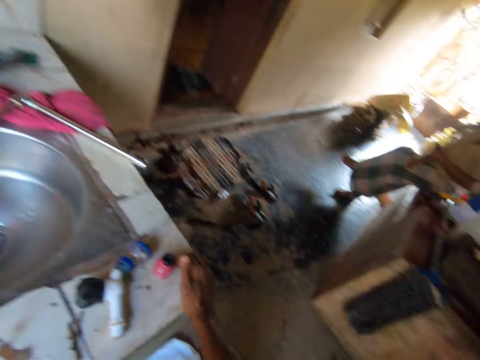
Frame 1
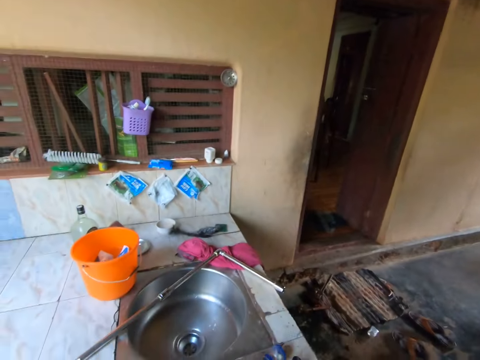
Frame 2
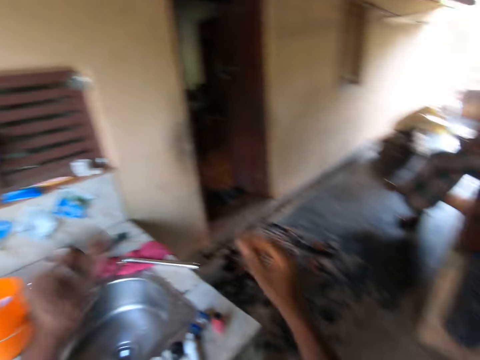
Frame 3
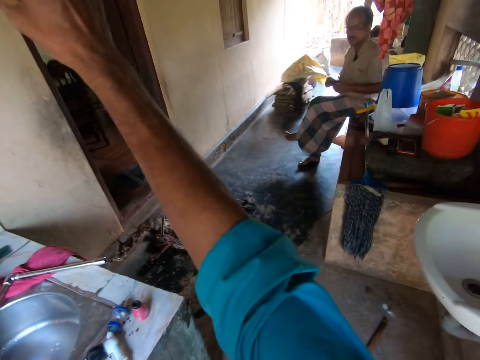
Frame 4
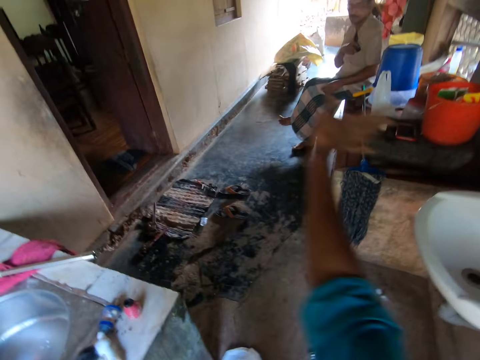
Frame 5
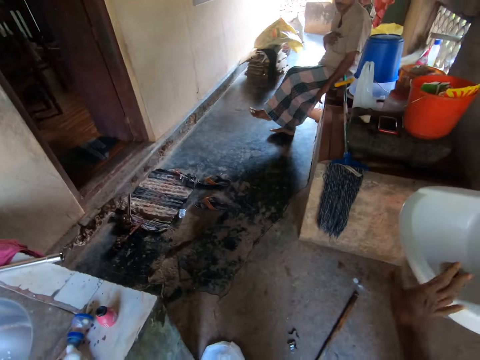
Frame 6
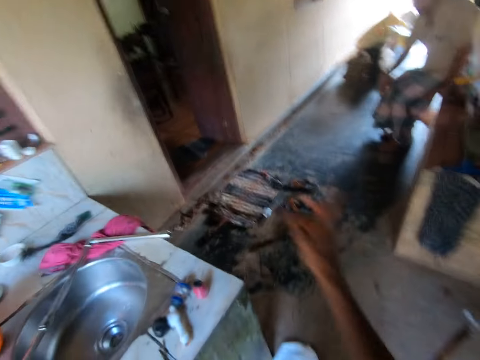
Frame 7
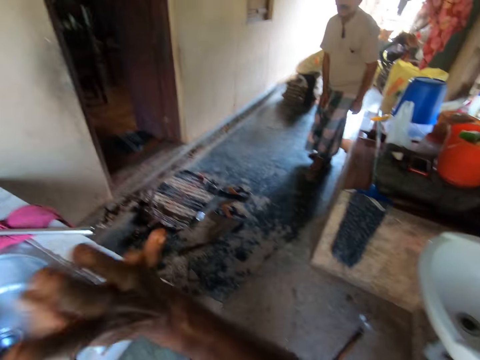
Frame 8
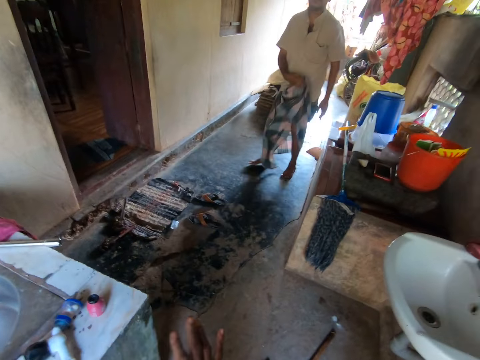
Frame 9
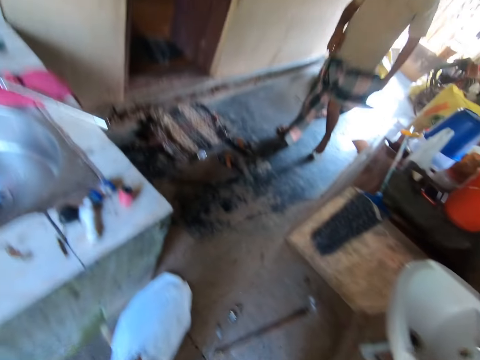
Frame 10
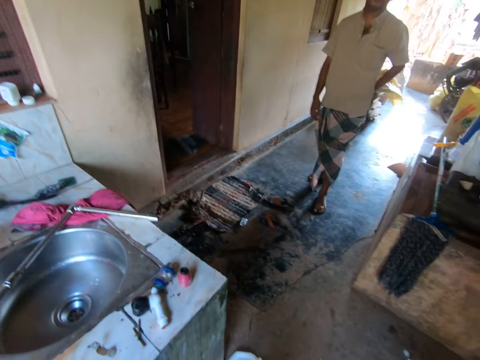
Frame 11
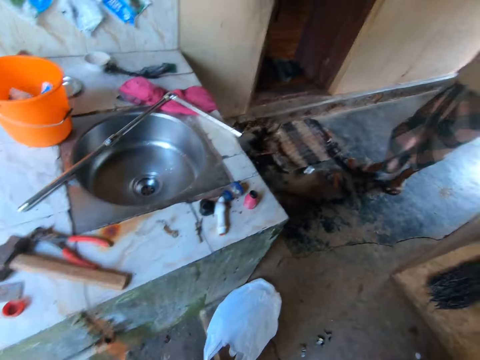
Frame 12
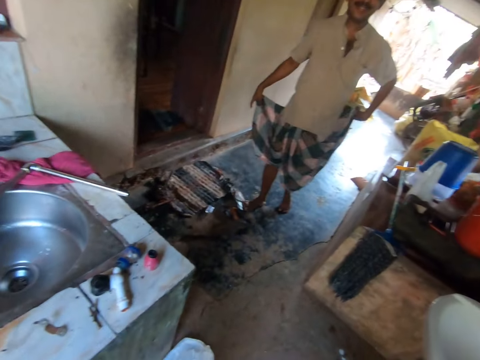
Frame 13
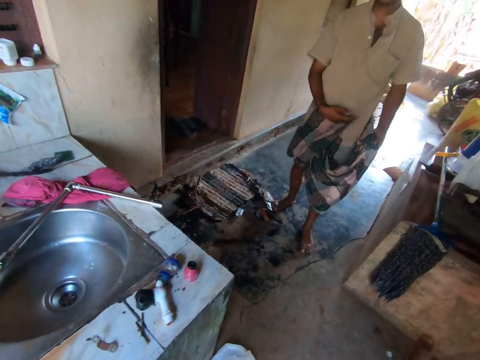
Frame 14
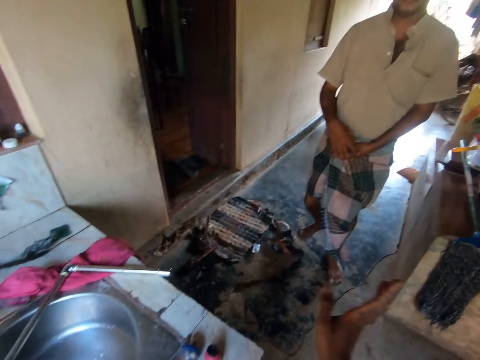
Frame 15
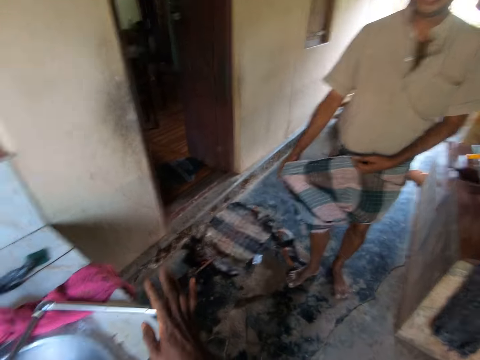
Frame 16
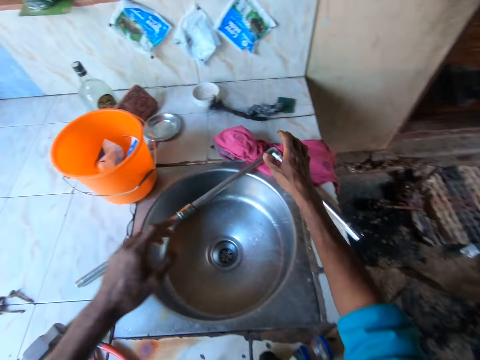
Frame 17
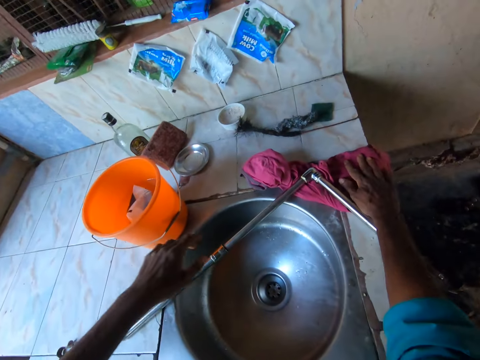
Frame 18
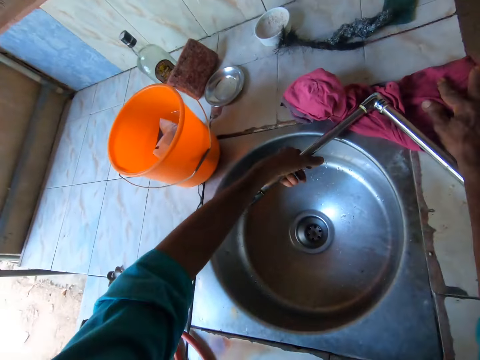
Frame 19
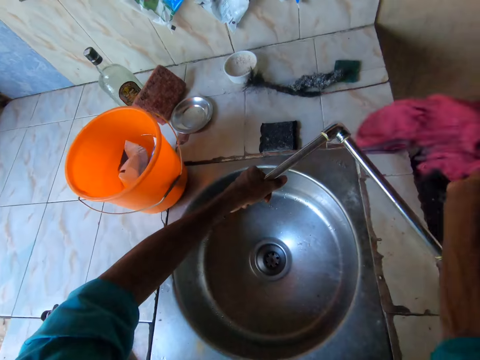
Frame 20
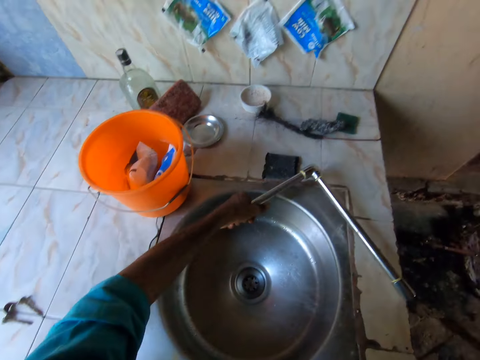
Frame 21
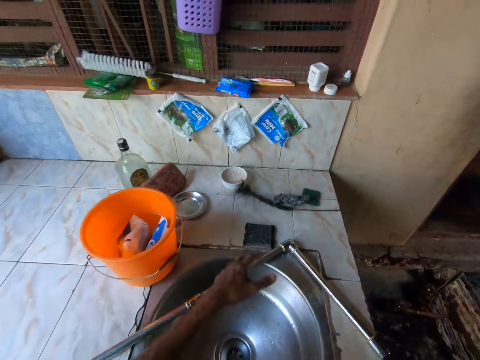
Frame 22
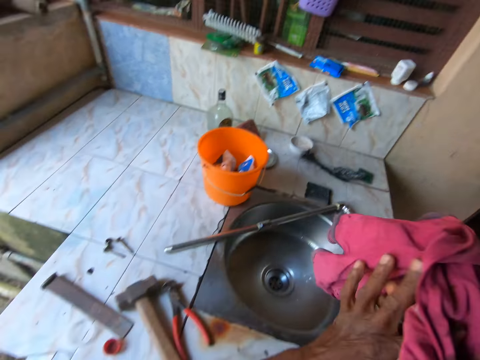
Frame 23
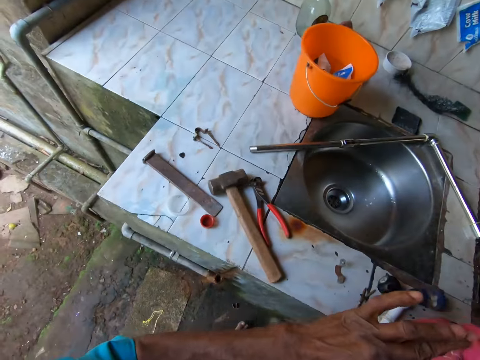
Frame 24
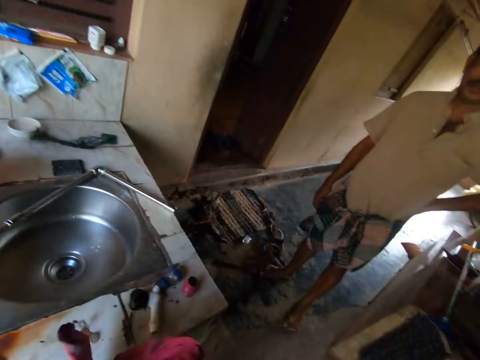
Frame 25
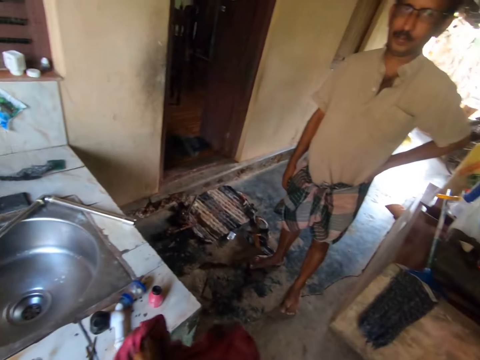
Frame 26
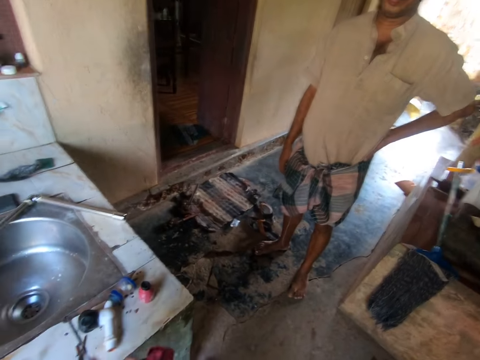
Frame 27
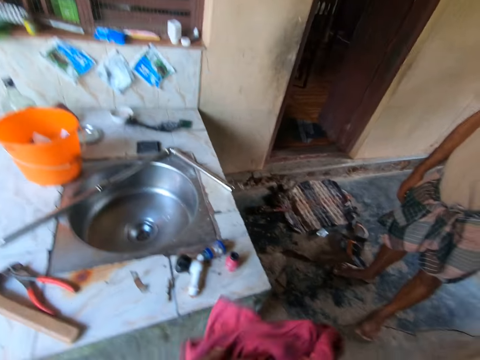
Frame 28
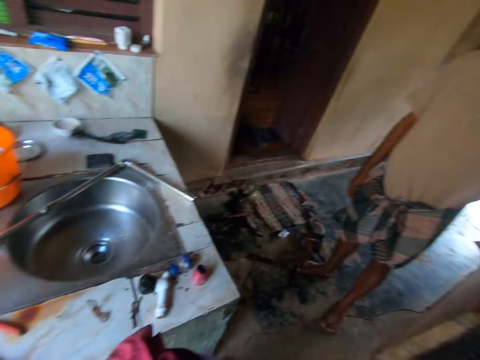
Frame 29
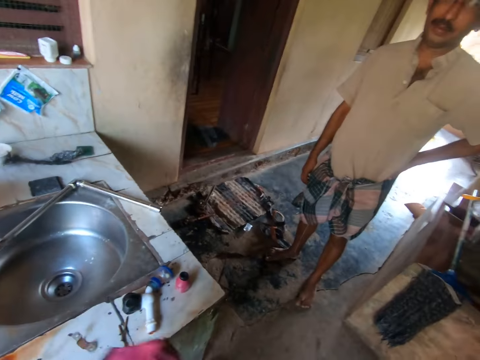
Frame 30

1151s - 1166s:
A man sits in the room. The man puts the phone in his right hand in his pocket. The camera wearer raises a right hand in the room. The man gets up from the wall. He adjusts his wrapper with both hands, walks around in the room and adjusts a piece of cloth with both hands. The camera wearer moves a right hand in the room. He places a right hand on the piece of cloth. He lifts the pipe on the sink with his left hand. He picks up the rag on the sink with his right hand. He lowers the pipe in his left hand on the sink. He wipes both hands with the rag. The man stands in the room. The camera wearer wipes both hands on the piece of cloth in the room.

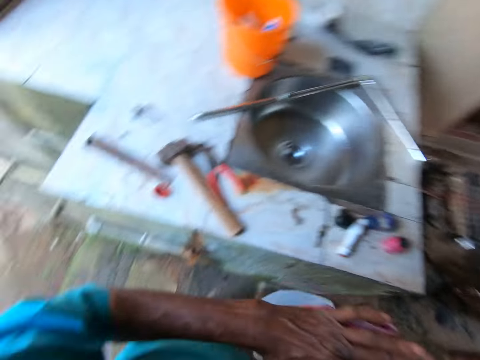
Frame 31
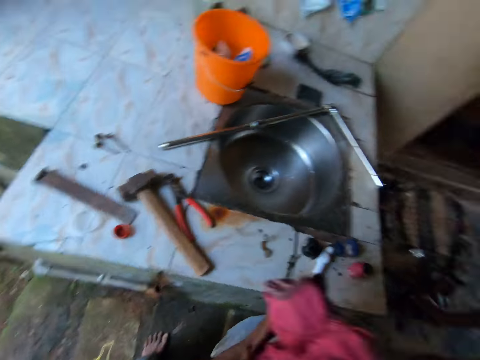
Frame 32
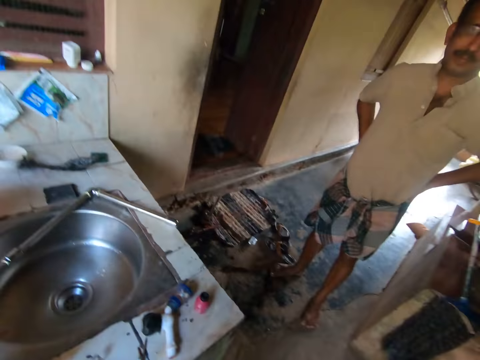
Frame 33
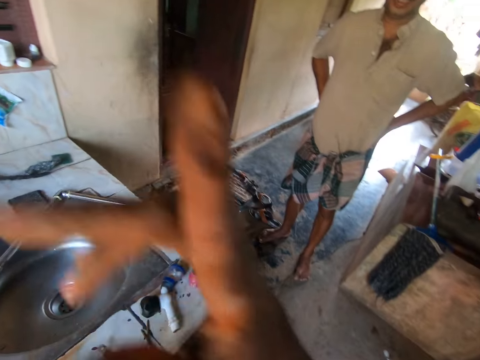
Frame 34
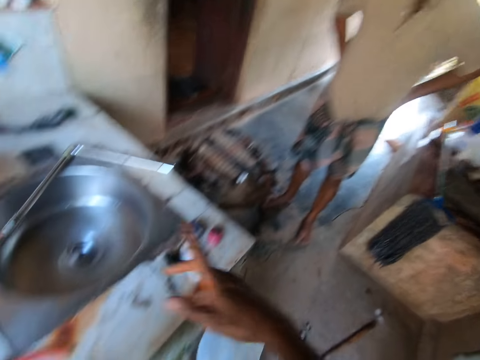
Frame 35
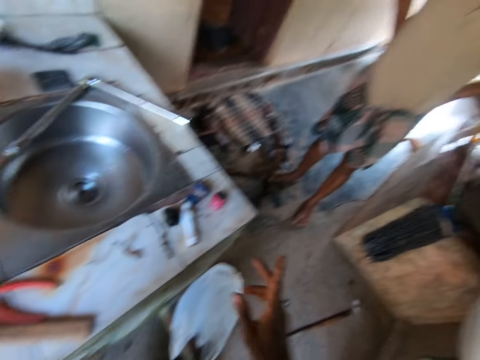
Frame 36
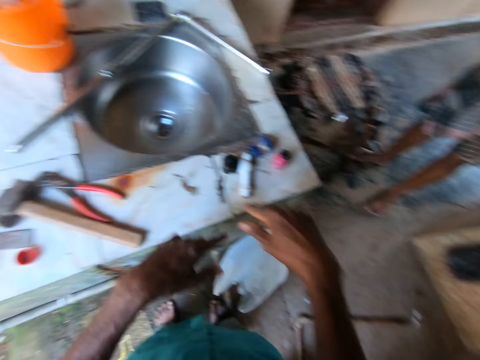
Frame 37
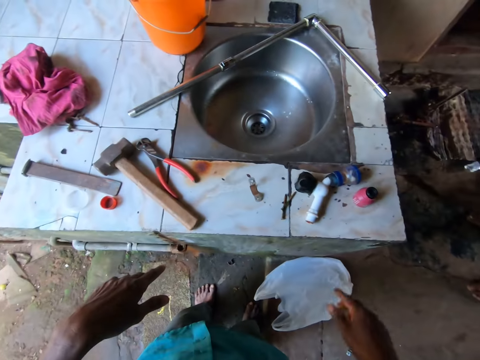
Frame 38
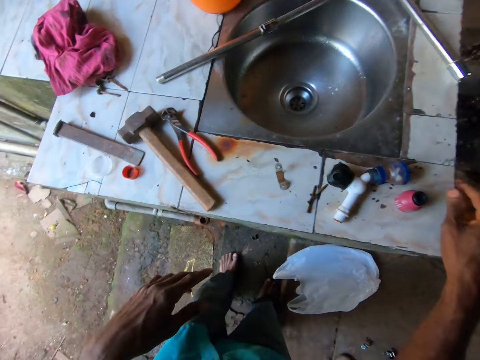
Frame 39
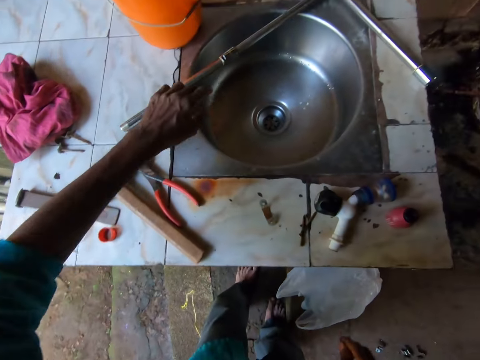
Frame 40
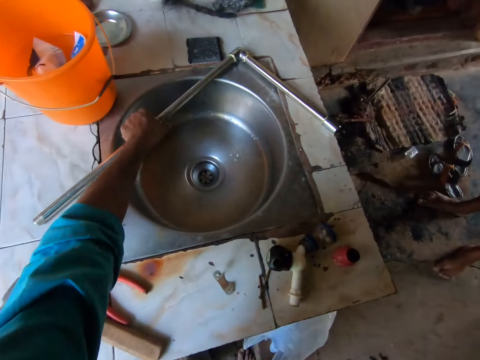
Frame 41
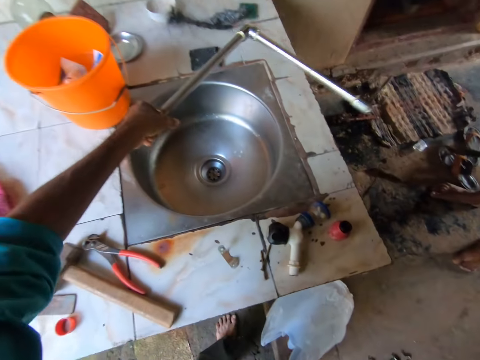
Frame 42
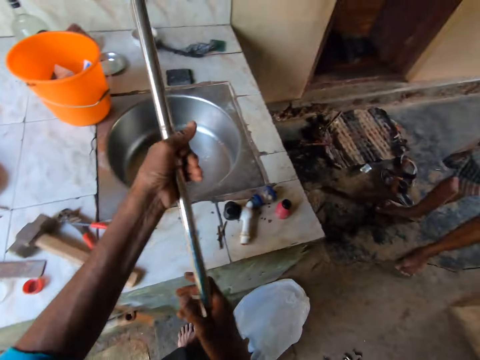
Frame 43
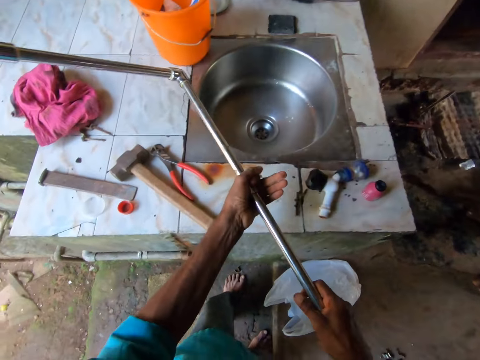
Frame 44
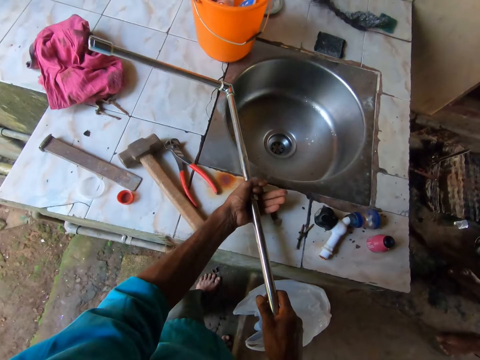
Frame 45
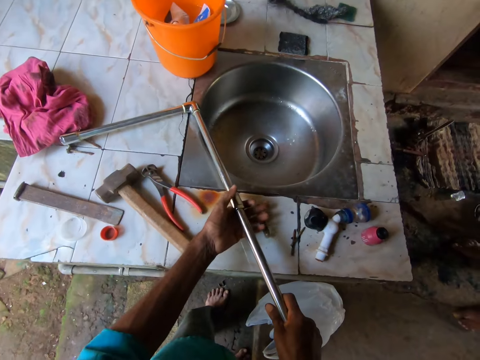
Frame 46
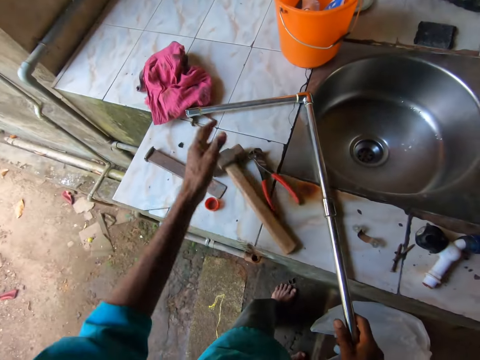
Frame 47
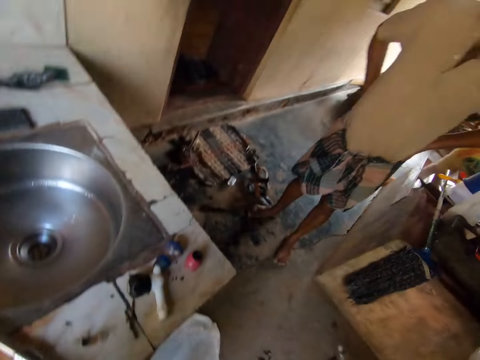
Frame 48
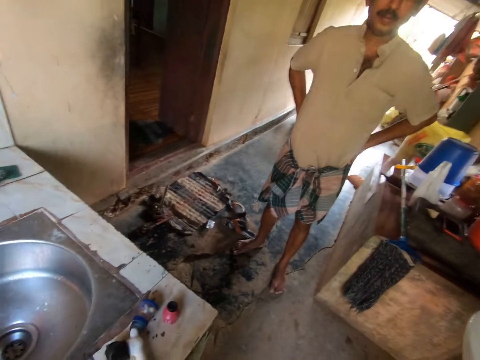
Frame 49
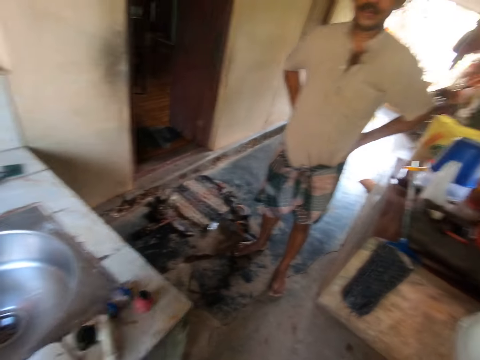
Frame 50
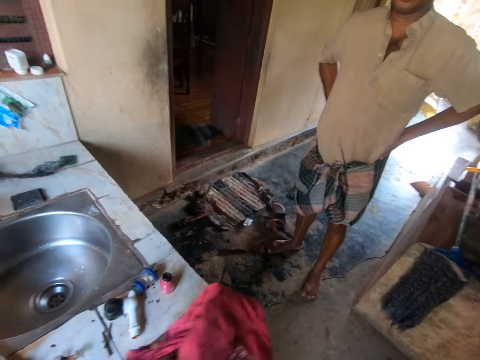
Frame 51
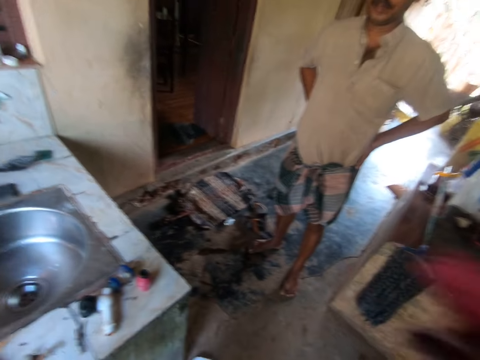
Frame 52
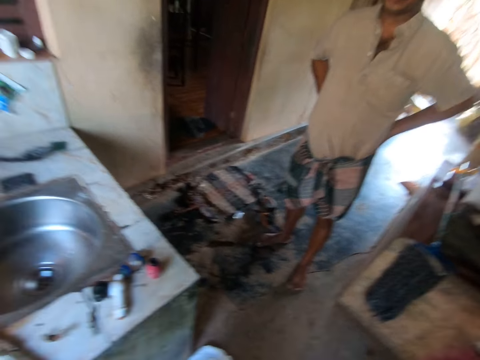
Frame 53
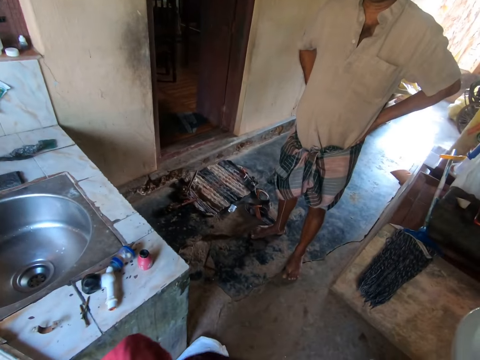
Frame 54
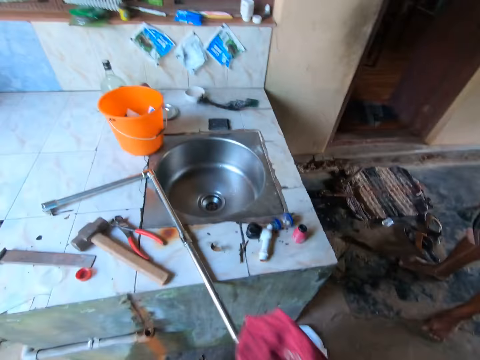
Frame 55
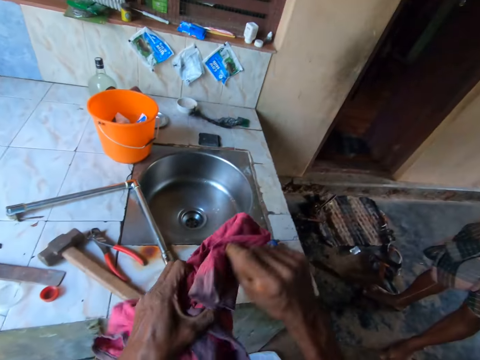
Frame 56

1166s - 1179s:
A man stands in the room. The camera wearer wipes both hands on a piece of cloth in the room. The man stands in the room. The camera wearer throws the rag in his right hand on a counter. He moves the right hand in the room. He gestures with both hands in the room. He picks up the water pipe on the sink with his left hand, holds the pipe with both hands, and places the pipe in both hands on the sink. He picks up the rag on the counter with his left hand. The man stands in the room. The camera wearer wipes both hands with the rag.
